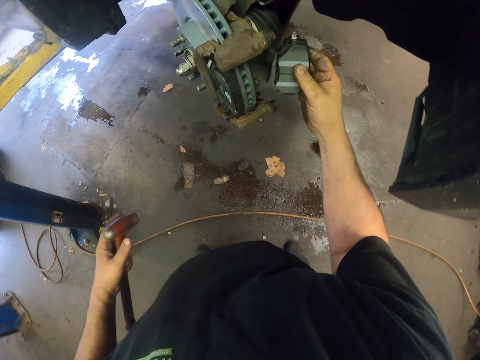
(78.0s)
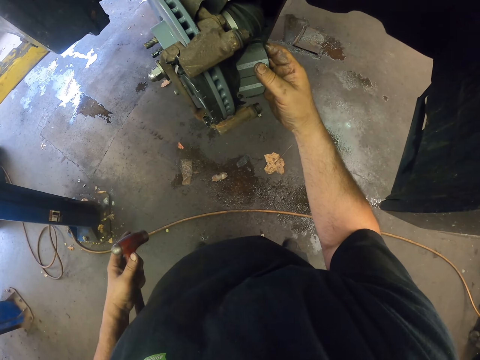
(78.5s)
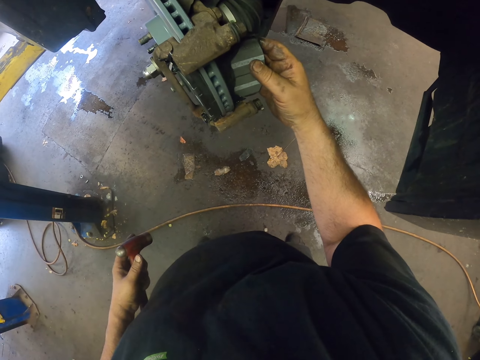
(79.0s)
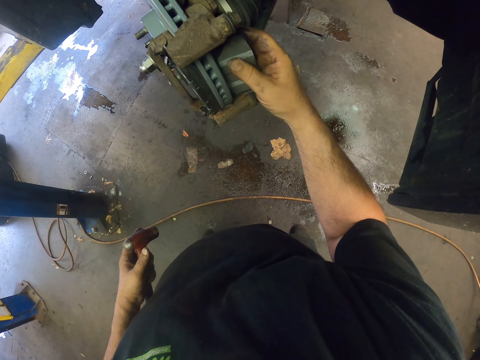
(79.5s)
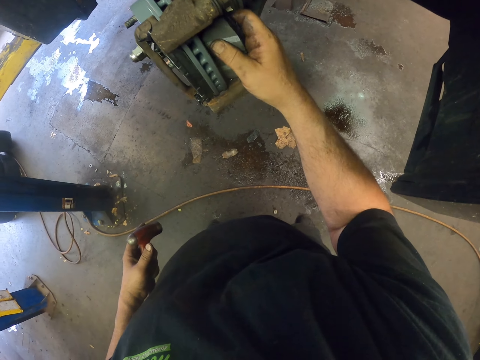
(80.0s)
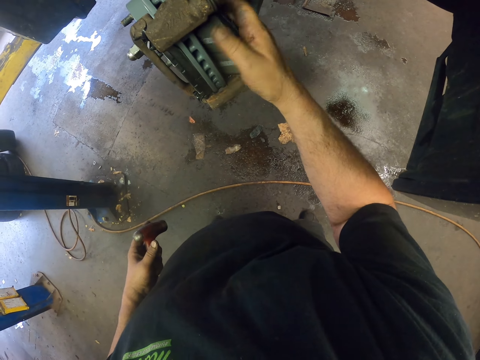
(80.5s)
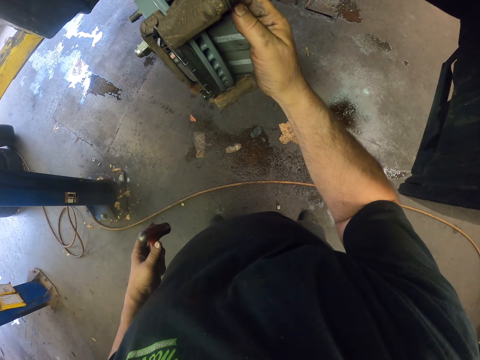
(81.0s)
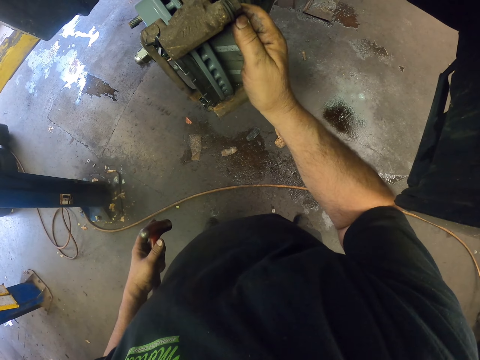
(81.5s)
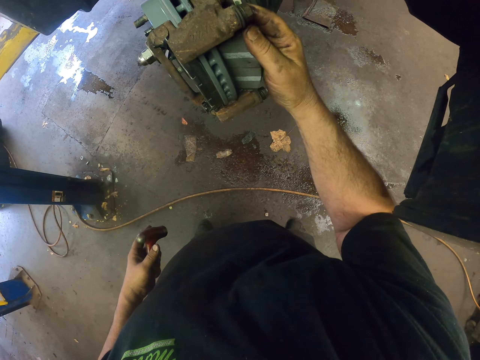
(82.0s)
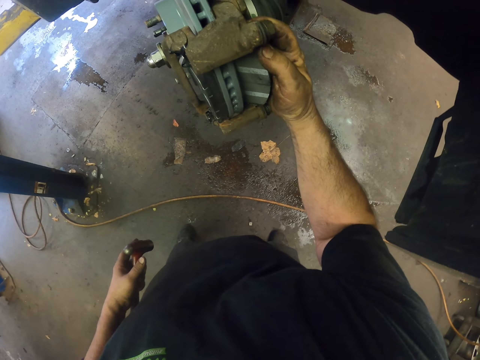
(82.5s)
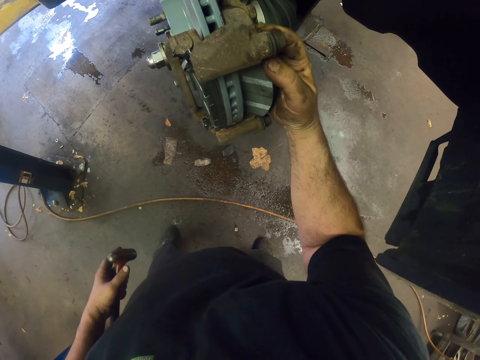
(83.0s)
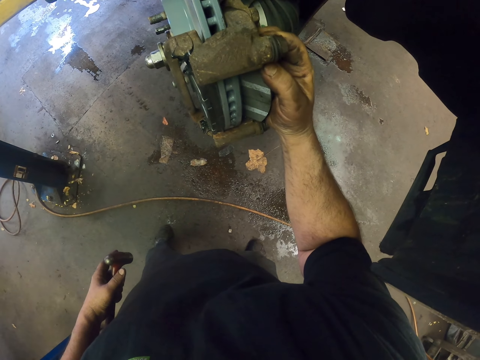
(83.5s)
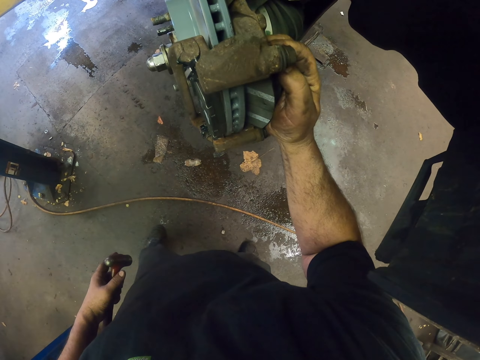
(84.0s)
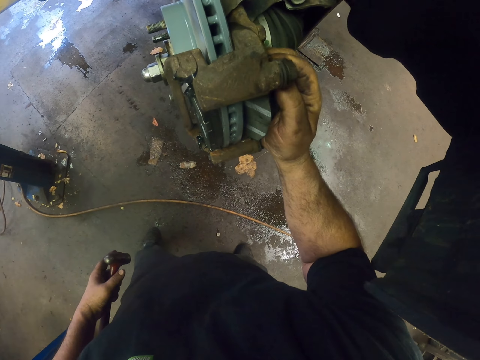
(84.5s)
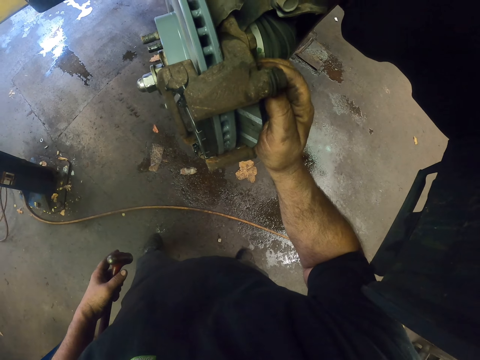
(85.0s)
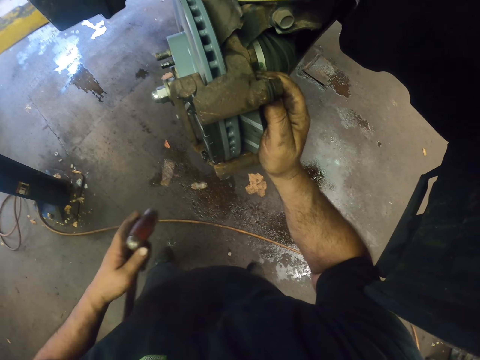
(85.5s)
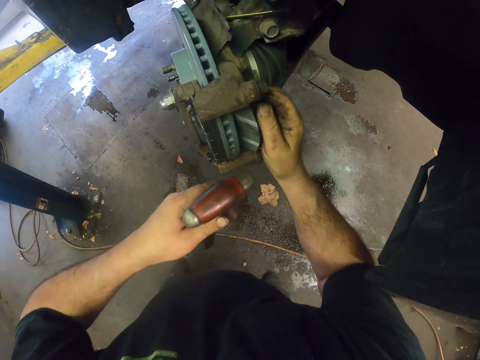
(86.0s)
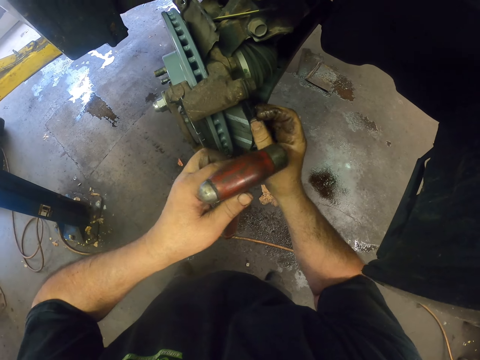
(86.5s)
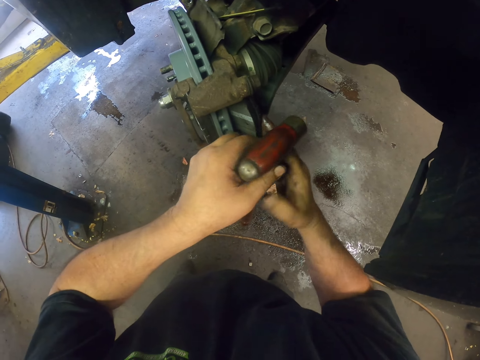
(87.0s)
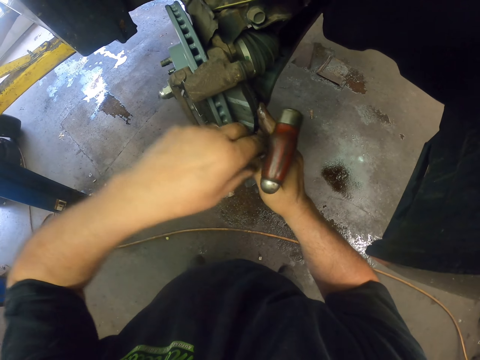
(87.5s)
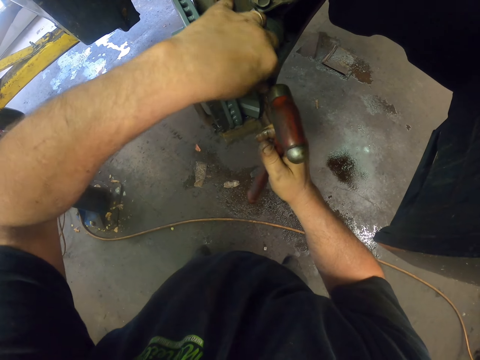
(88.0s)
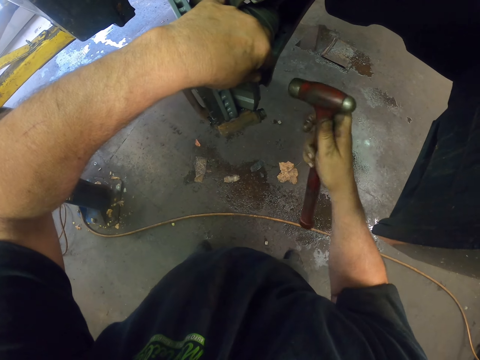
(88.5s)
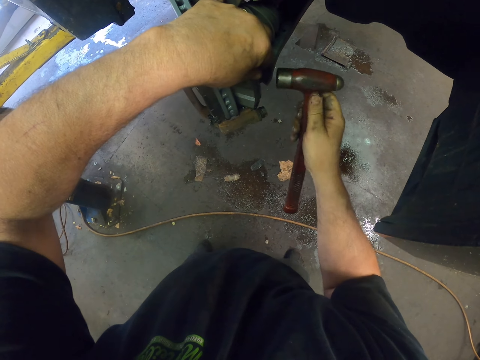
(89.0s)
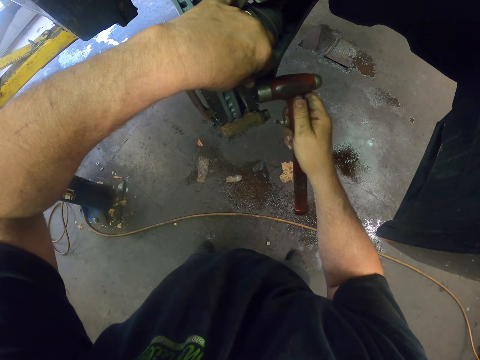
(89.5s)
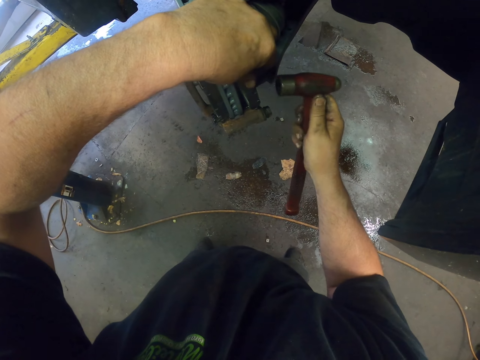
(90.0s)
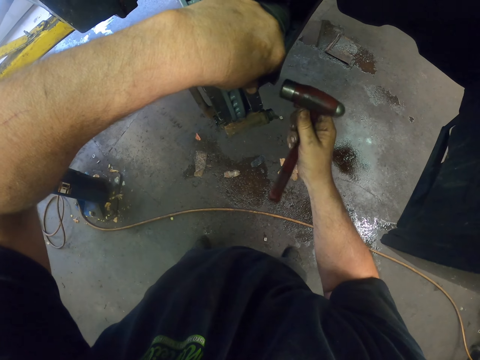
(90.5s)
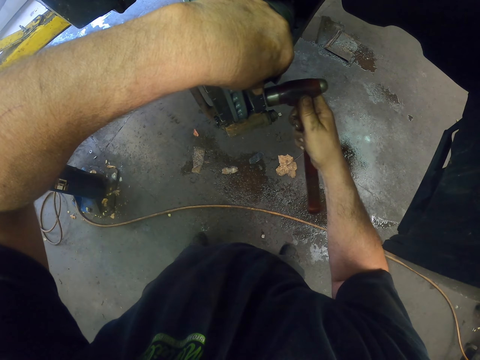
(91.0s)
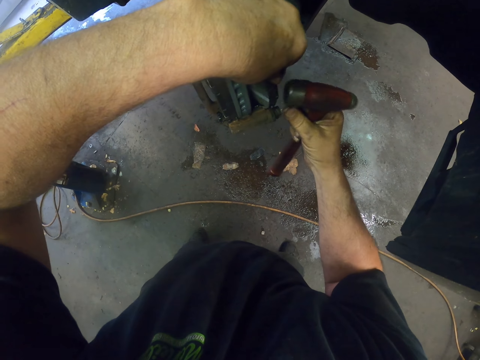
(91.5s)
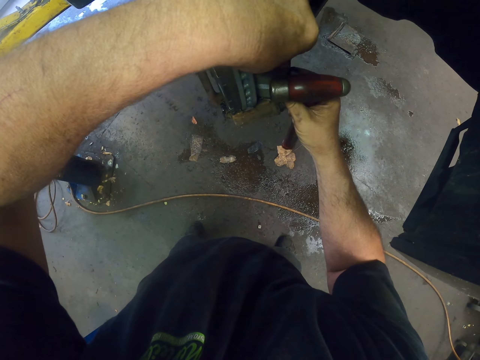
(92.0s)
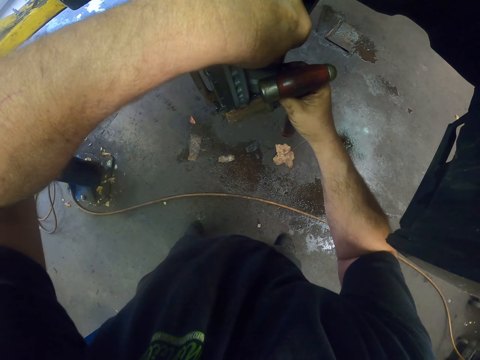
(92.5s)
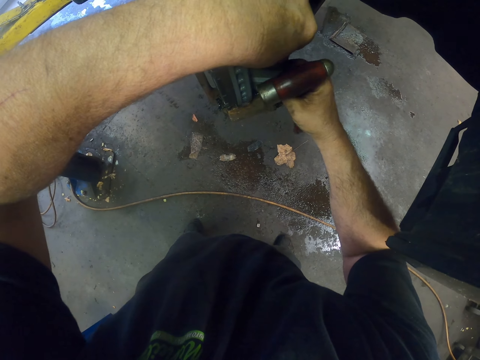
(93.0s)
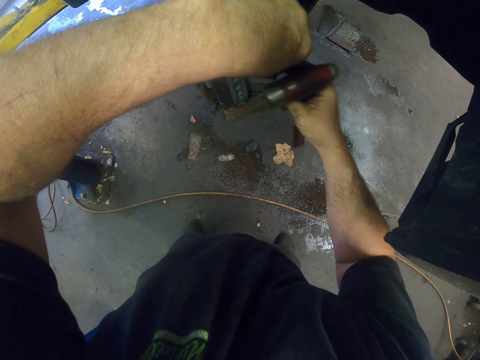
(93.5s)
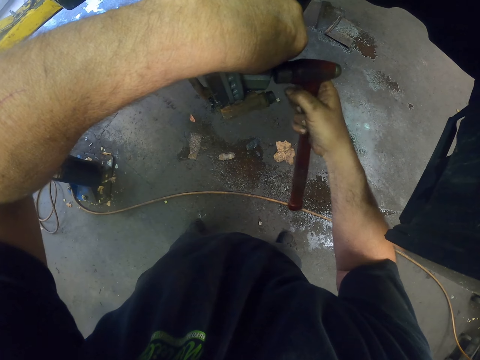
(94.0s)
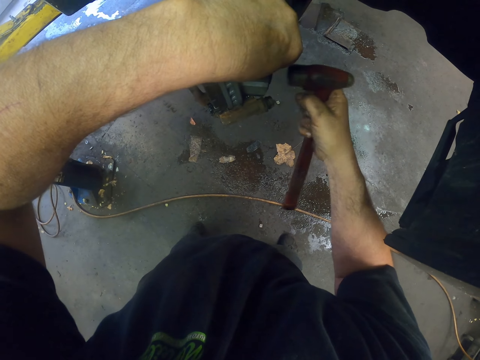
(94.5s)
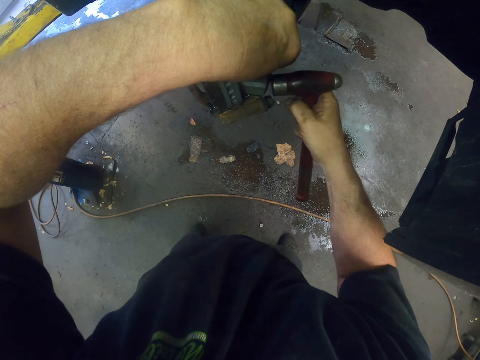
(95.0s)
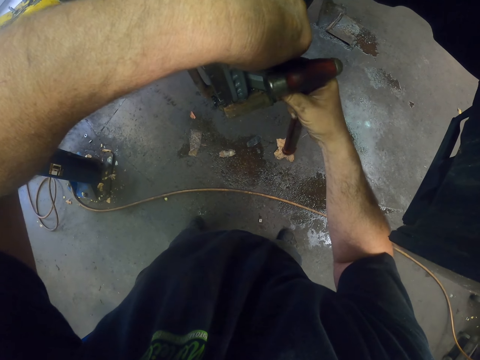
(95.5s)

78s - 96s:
The camera wearer fixes the brake pads on the rim. They fix the brake pads or metal brake with a hammer. They adjust the metal brake.

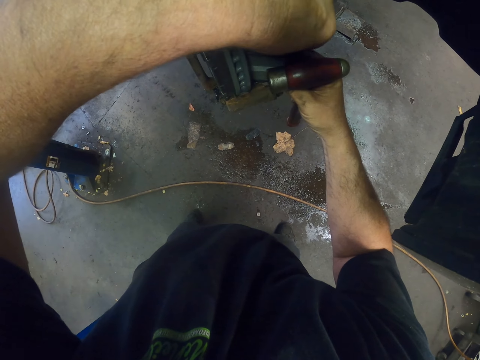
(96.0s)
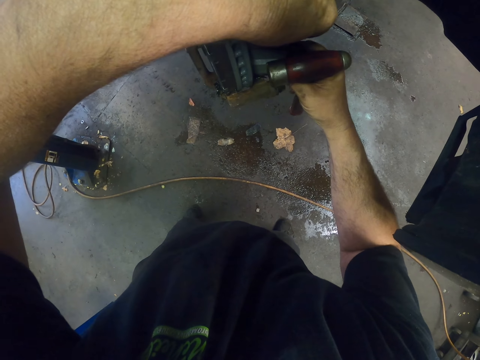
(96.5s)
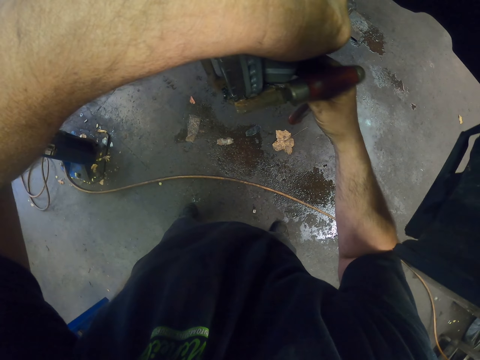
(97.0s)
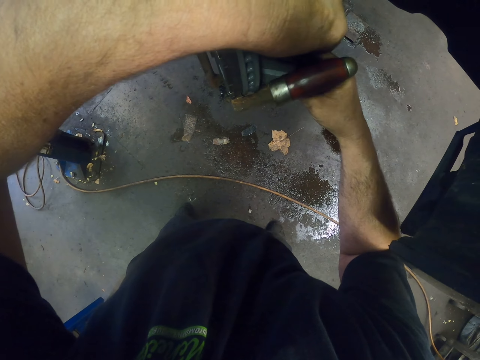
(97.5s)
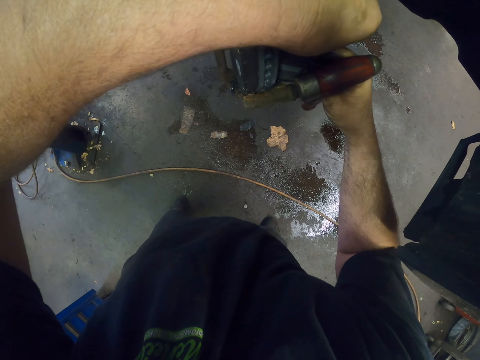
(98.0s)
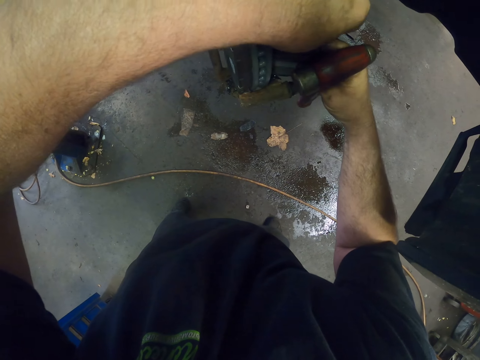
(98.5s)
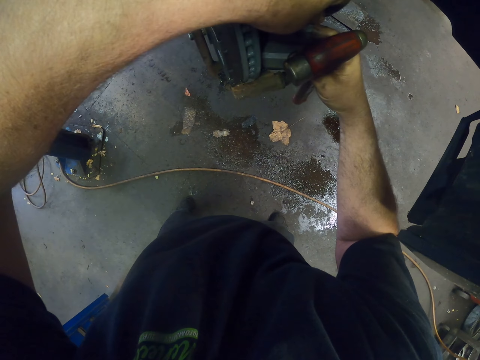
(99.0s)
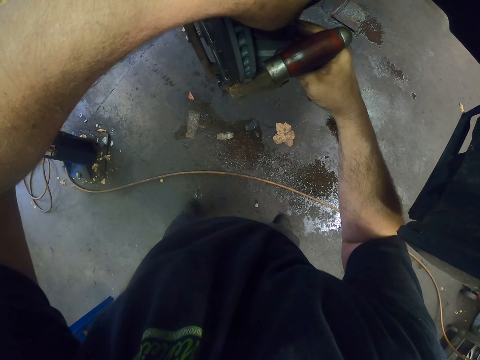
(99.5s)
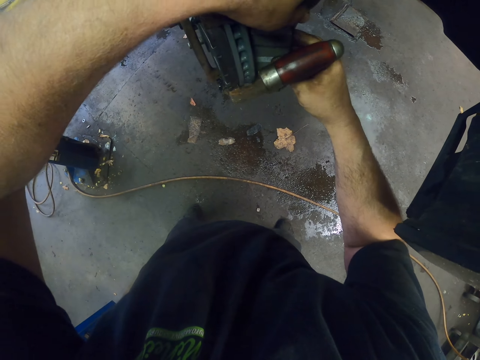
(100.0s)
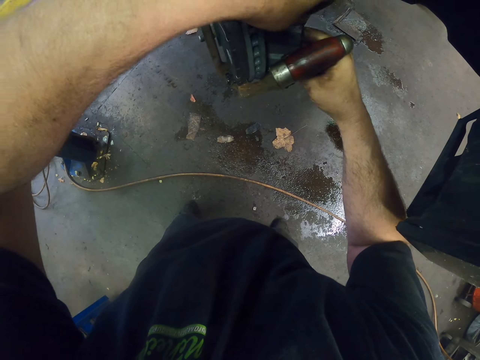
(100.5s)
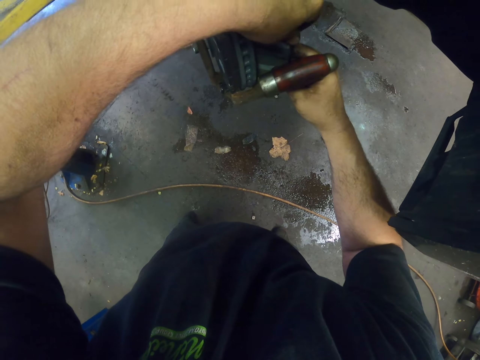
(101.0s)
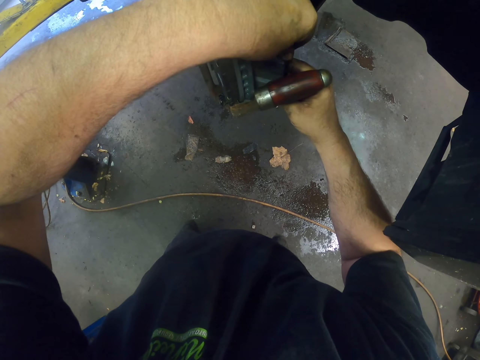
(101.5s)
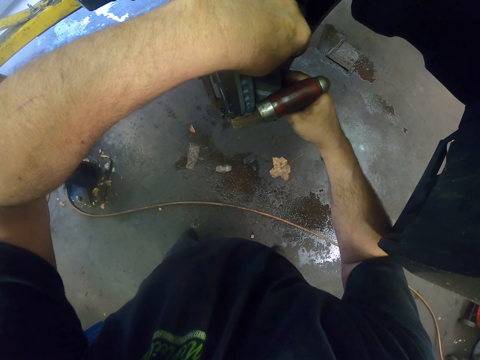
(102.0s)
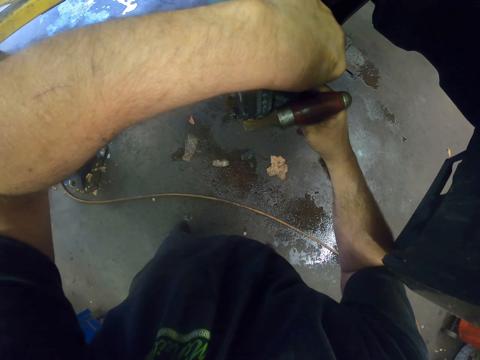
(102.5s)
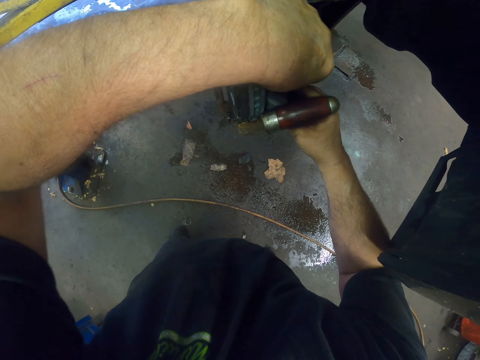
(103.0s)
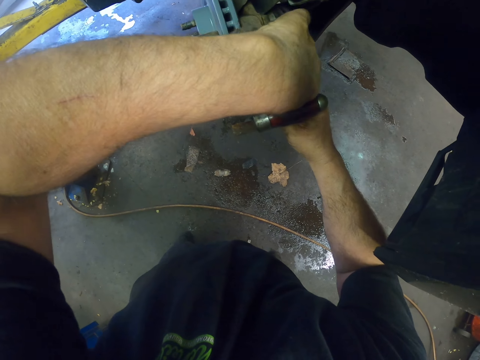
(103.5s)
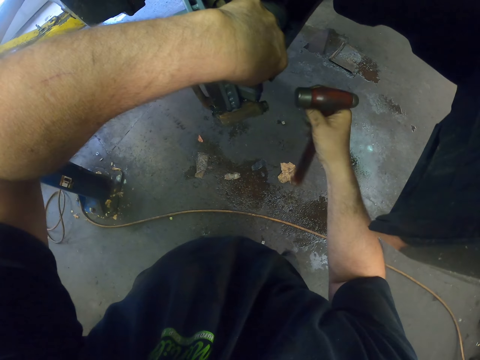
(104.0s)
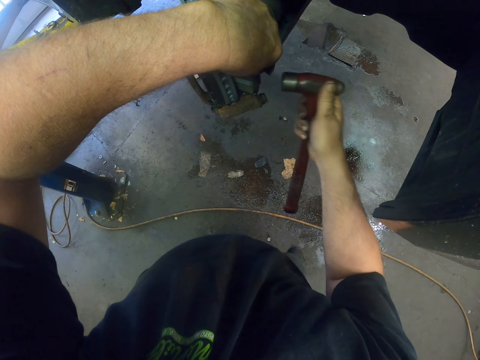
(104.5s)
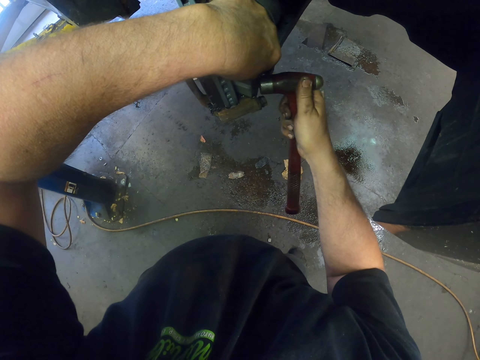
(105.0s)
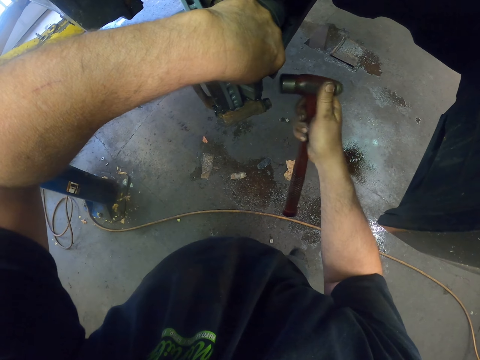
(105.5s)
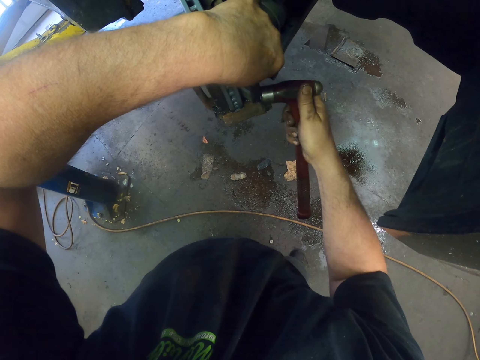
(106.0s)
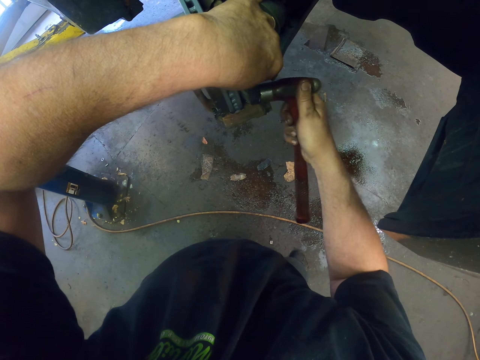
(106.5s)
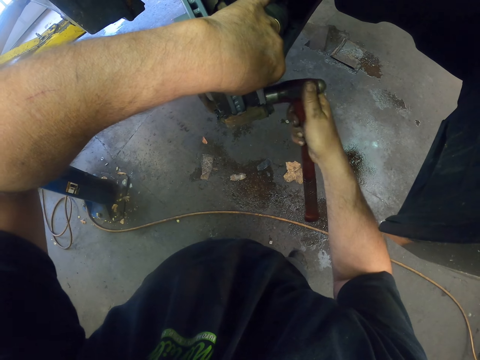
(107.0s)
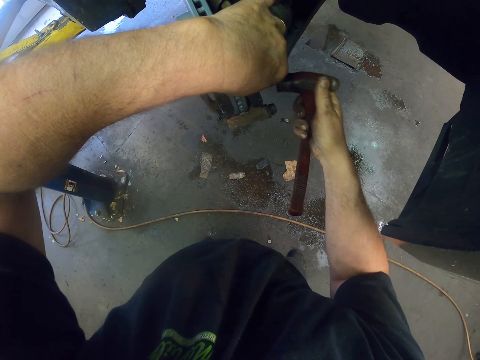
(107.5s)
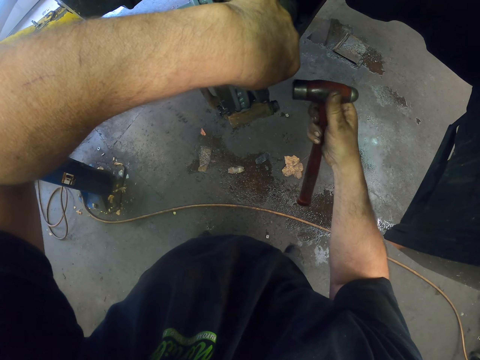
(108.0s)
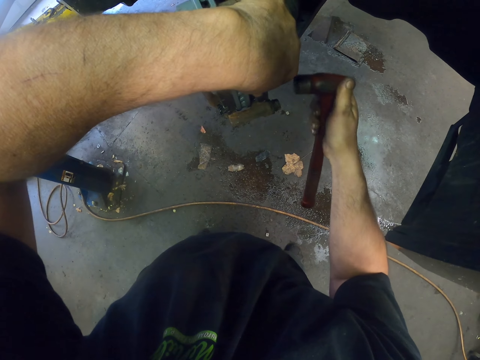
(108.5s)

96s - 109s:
The camera wearer hammers the metal brake.
